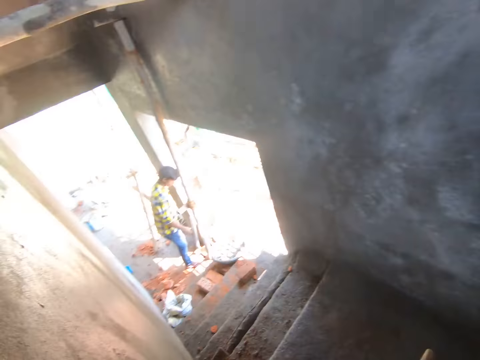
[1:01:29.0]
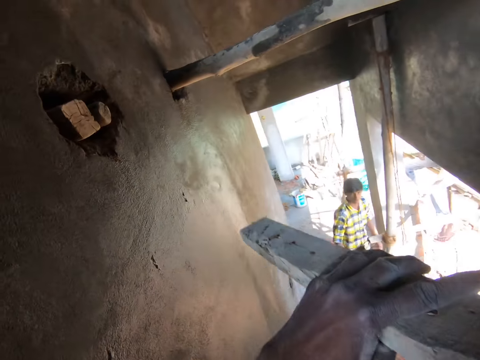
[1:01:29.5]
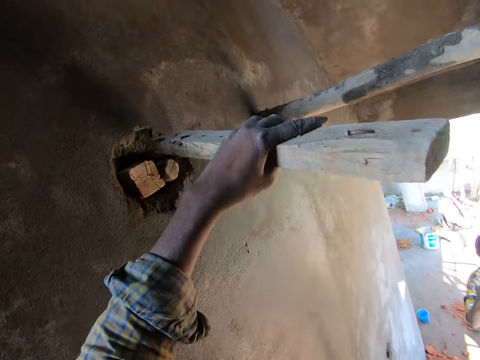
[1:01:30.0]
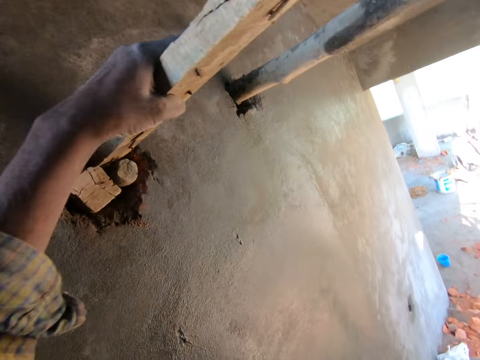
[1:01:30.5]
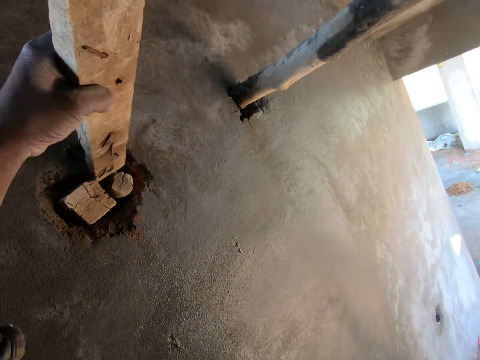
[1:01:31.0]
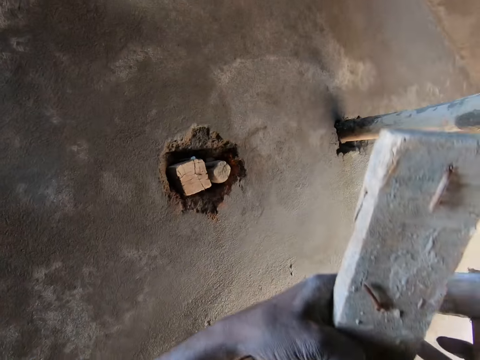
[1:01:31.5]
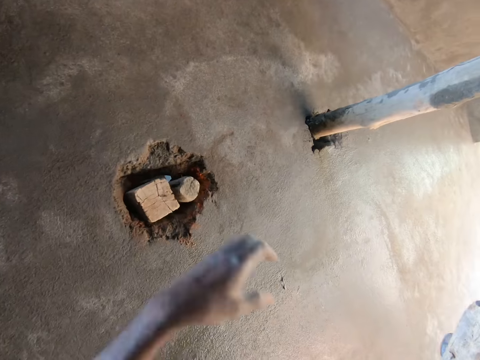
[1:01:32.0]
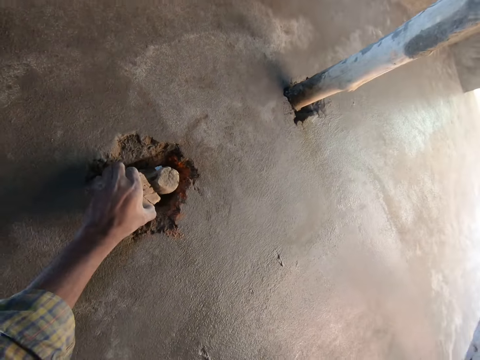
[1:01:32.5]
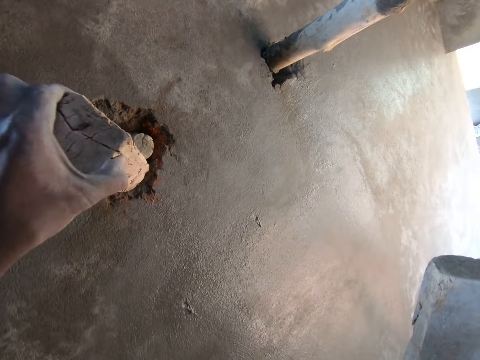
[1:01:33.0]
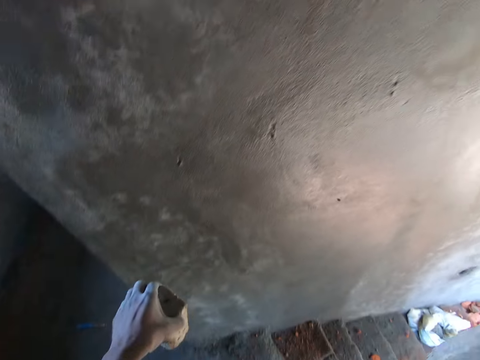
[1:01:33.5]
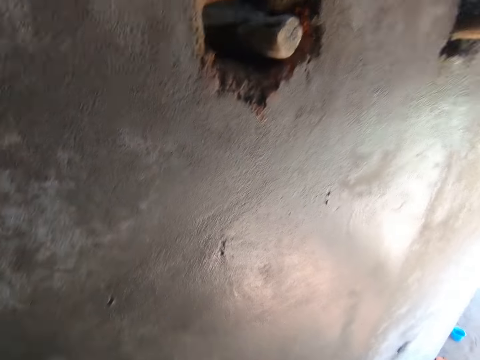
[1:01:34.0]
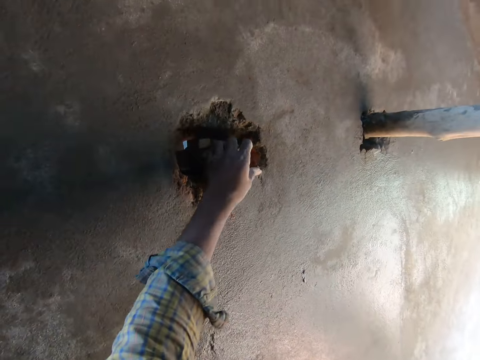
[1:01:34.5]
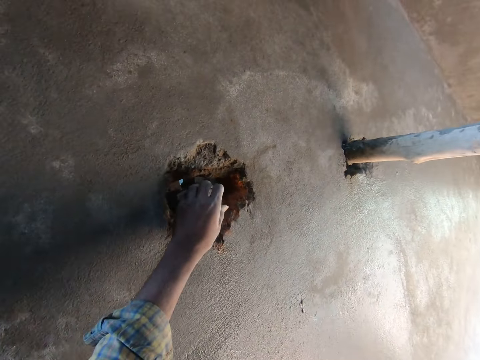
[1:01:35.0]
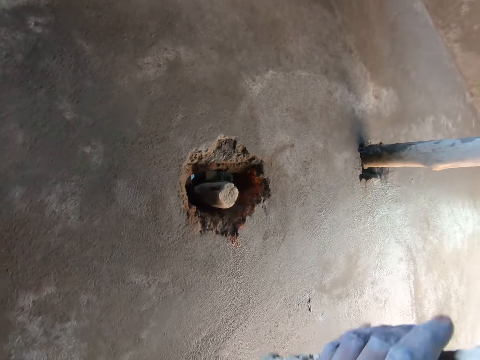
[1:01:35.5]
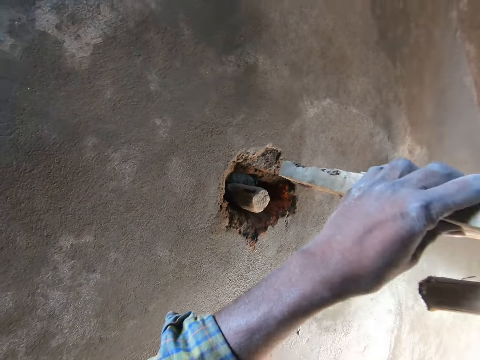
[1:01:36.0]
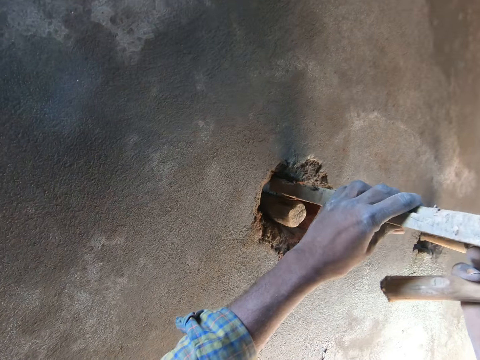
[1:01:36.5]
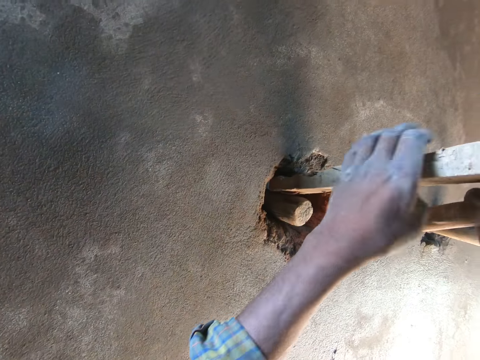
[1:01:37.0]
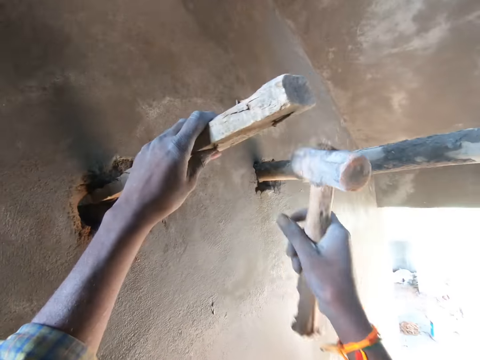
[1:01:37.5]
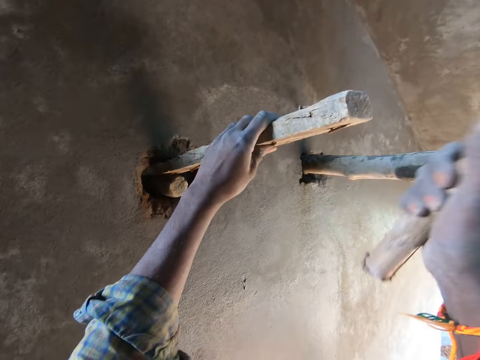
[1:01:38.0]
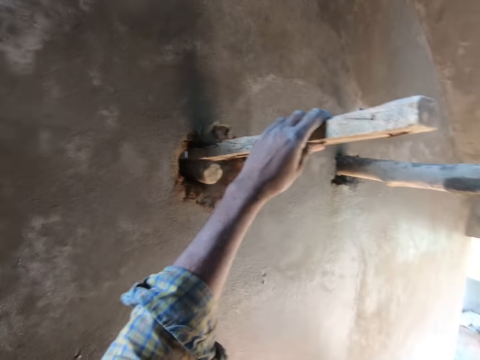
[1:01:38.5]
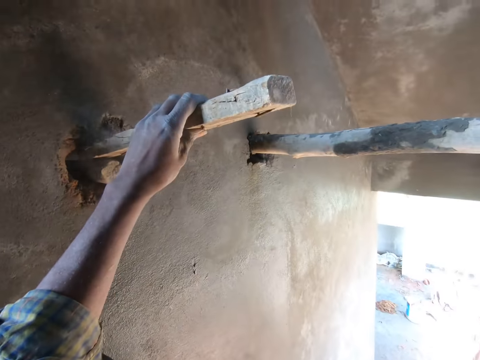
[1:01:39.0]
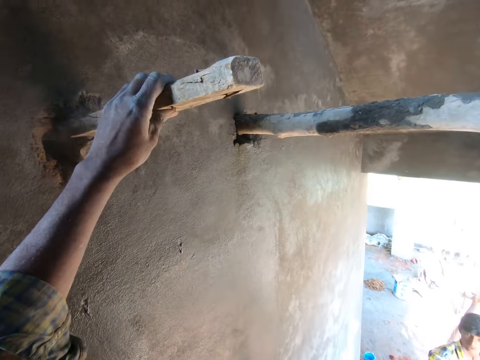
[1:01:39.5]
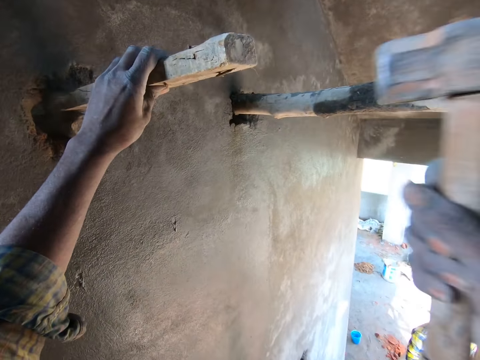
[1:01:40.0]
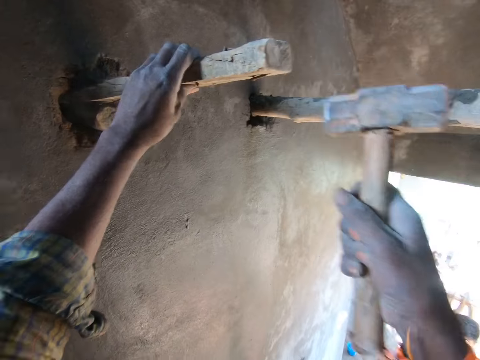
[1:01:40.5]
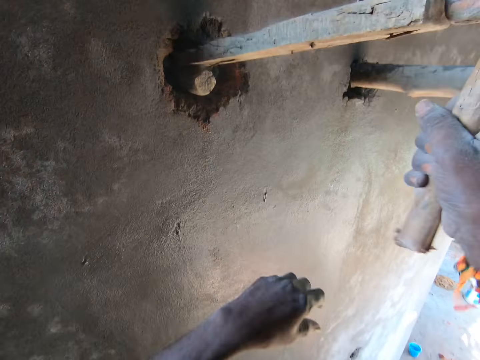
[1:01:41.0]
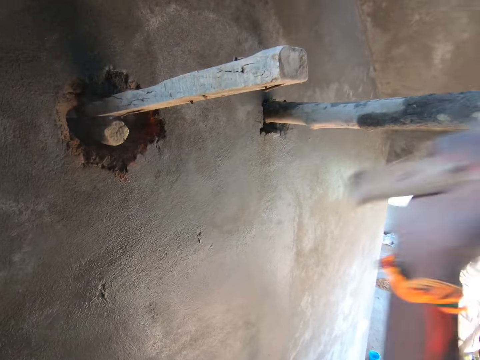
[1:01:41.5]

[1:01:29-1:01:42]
The camera wearer places the piece of wood on the wall with his left hand, through the hole. He removes the piece of wood from the wall with his left hand. He drops the piece of wood towards the floor with his left hand. He adjusts the bamboo stick in the wall with his left hand. He places the piece of wood on the wall with both hands, through the hole. He holds the piece of wood with his left hand. He hits the piece of wood into the wall with the hammer in his right hand.

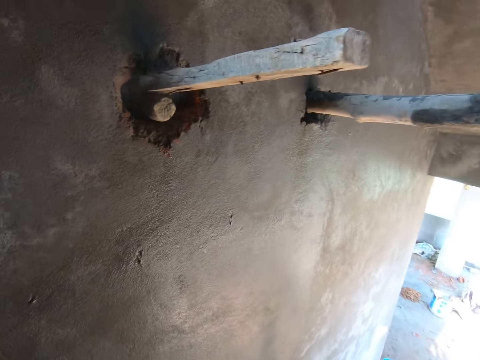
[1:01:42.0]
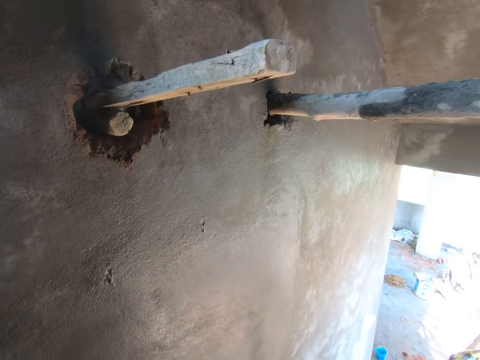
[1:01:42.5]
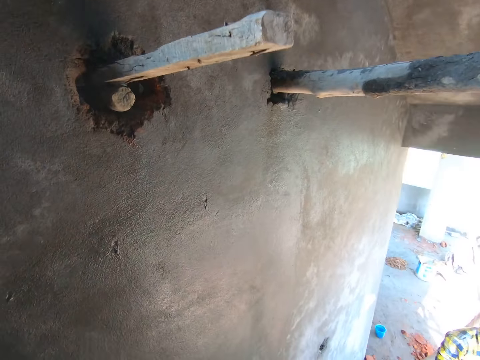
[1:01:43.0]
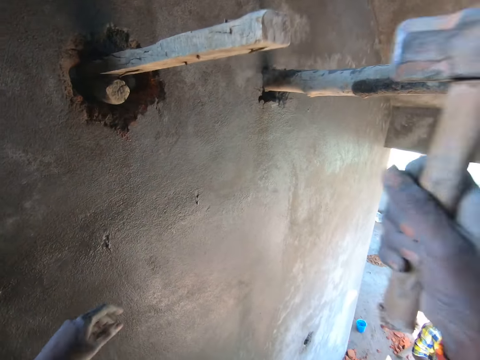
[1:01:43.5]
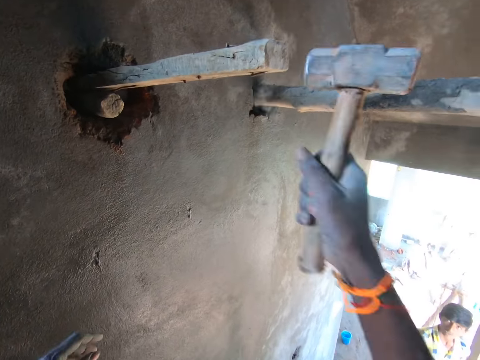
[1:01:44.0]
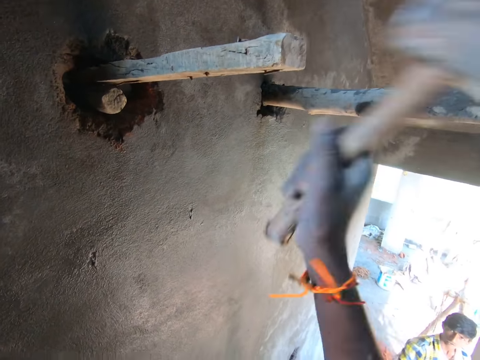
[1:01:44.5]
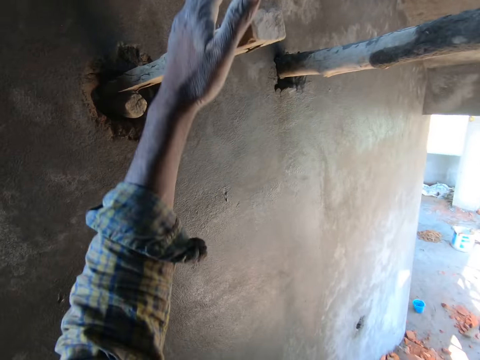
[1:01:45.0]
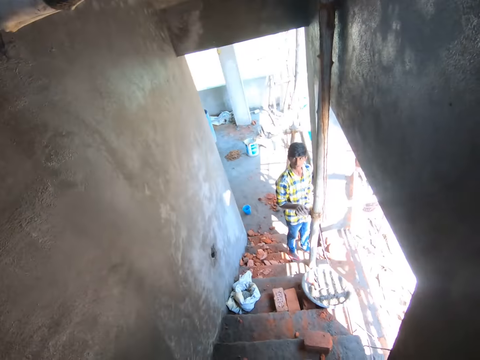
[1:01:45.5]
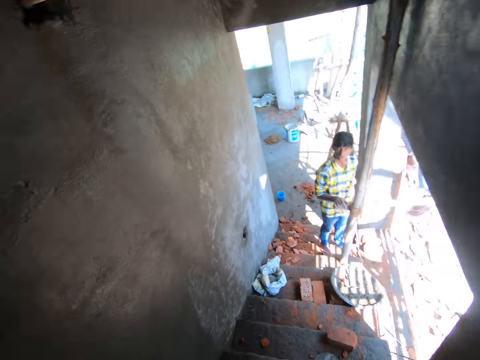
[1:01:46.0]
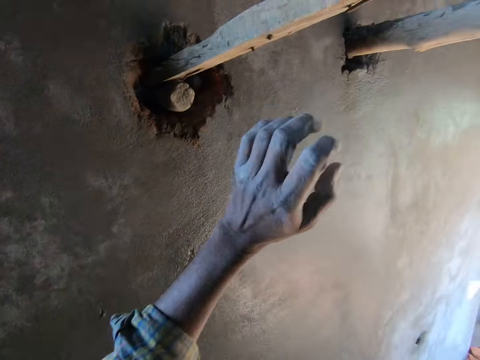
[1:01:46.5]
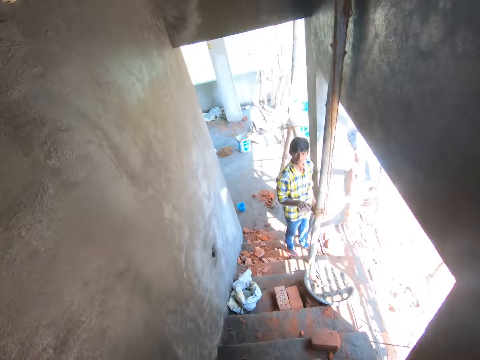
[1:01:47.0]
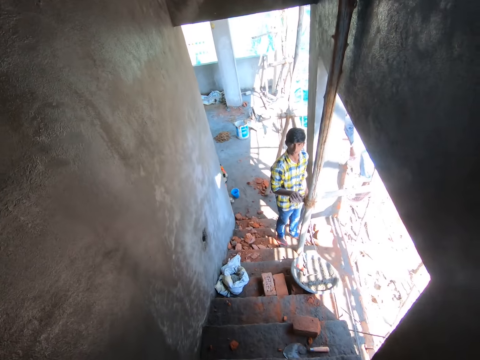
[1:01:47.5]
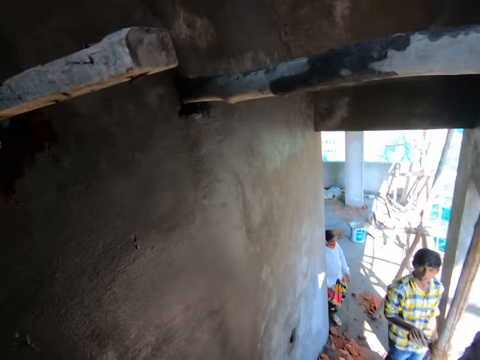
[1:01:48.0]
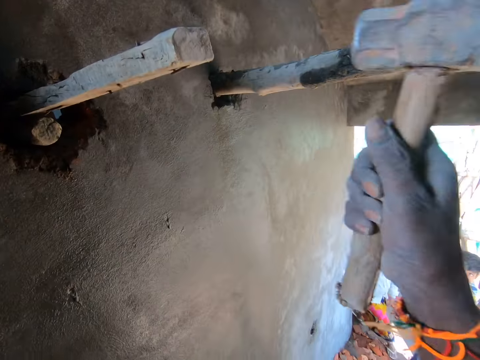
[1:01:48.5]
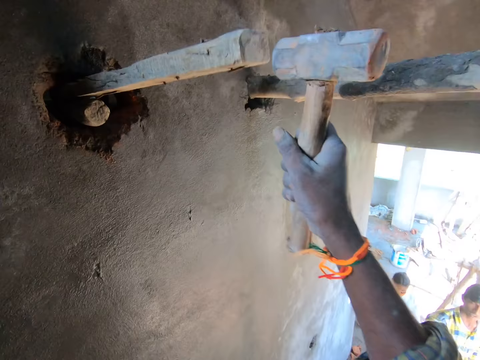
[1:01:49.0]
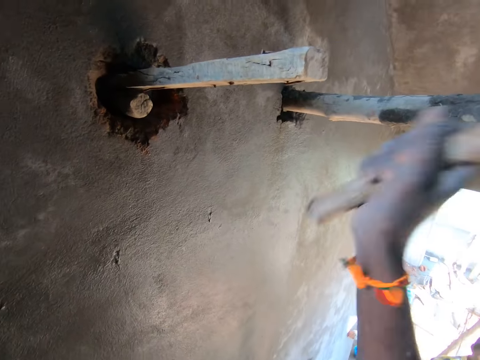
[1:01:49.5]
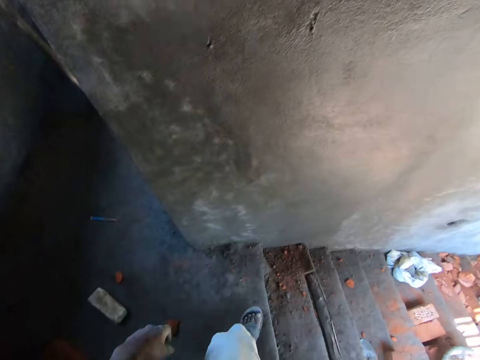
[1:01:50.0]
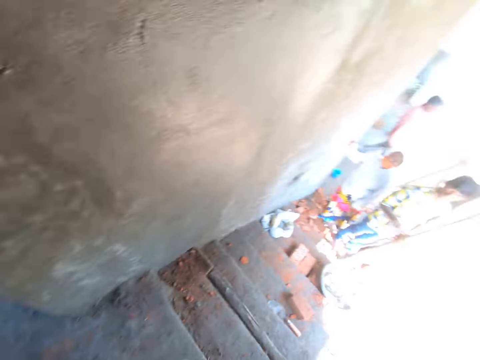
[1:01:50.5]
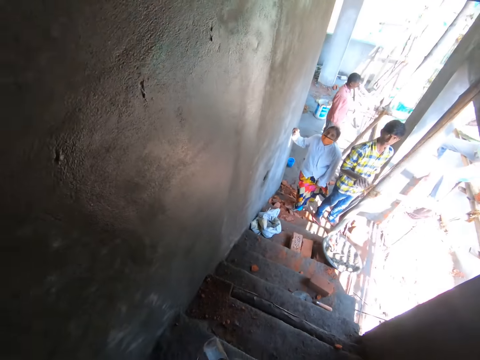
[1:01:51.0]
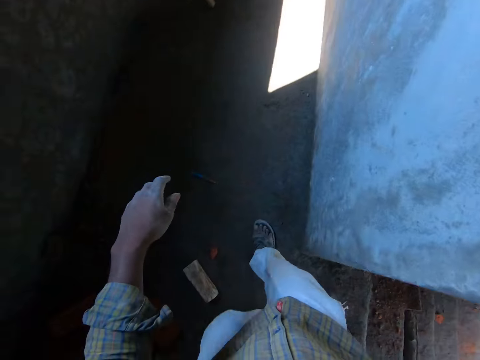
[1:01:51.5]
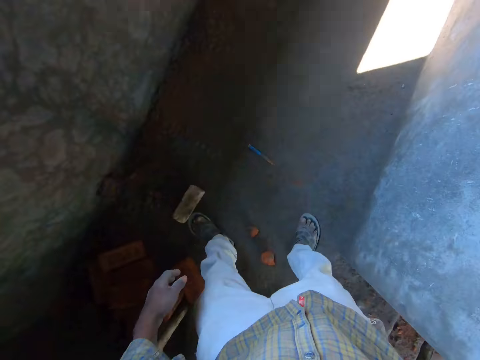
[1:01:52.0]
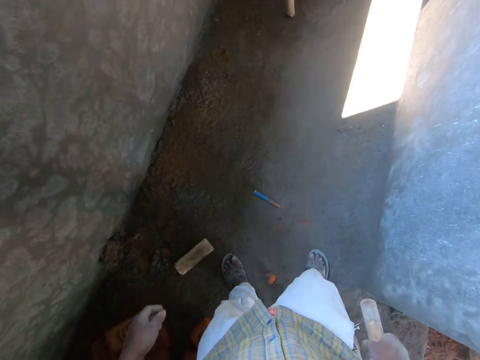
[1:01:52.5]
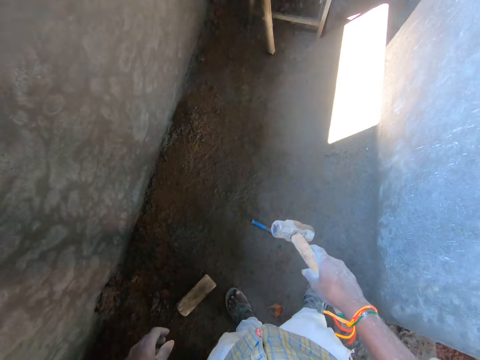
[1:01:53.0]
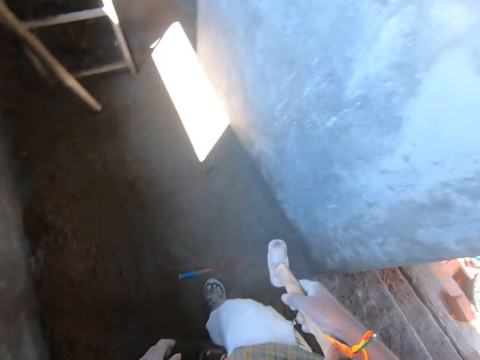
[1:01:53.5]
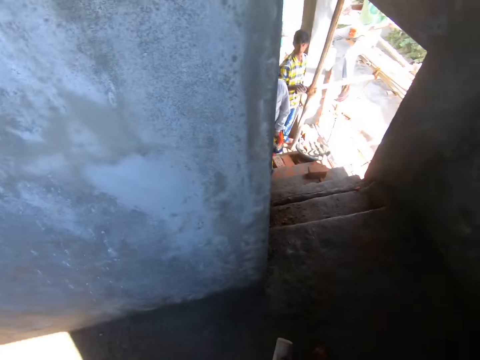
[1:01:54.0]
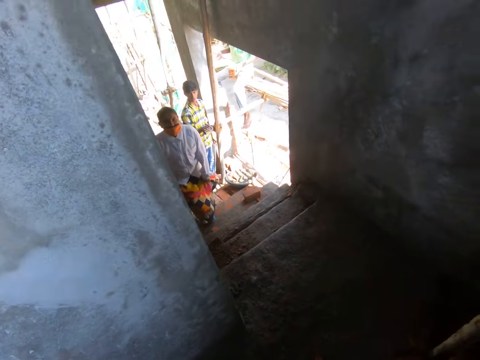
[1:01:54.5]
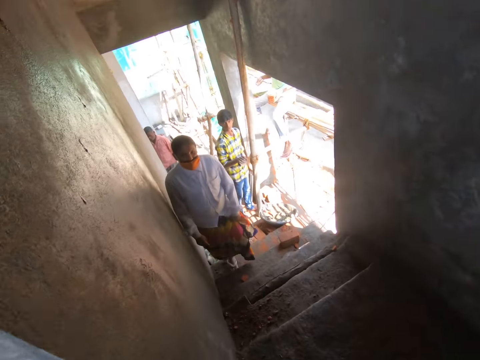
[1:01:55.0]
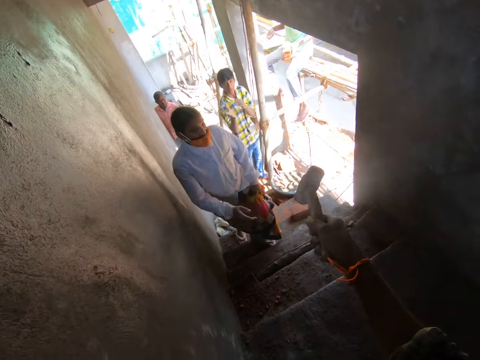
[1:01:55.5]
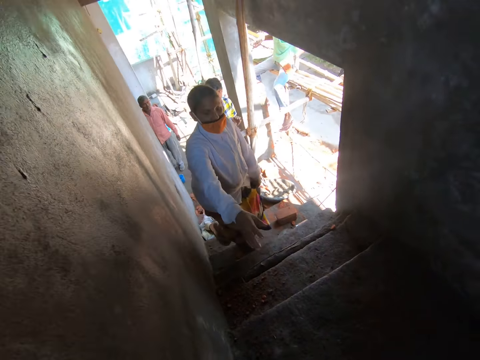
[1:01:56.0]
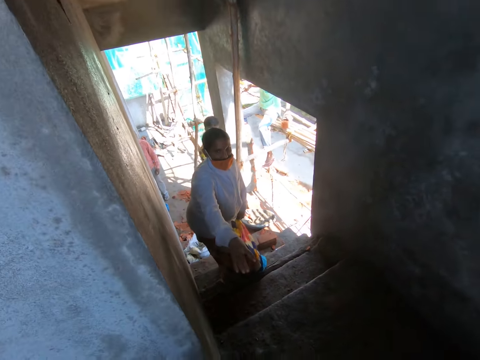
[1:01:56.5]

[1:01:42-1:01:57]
The camera wearer shakes the piece of wood with his left hand. He looks around. He hits the piece of wood into the wall with the hammer in his right hand. He moves the piece of wood on the floor with his left foot. He interacts with a woman. The woman climbs up the staircase. The camera wearer swings the hammer in his right hand.
